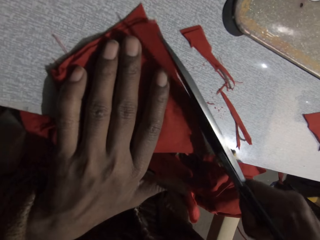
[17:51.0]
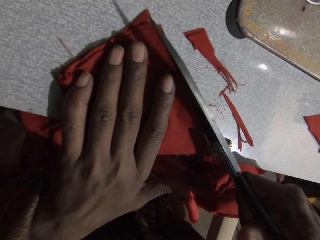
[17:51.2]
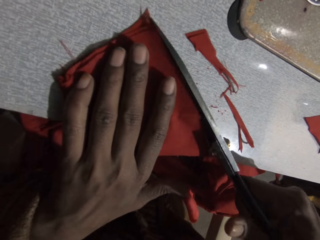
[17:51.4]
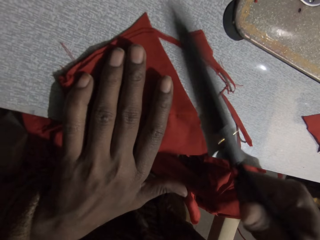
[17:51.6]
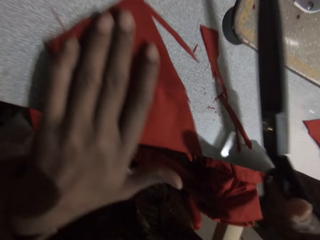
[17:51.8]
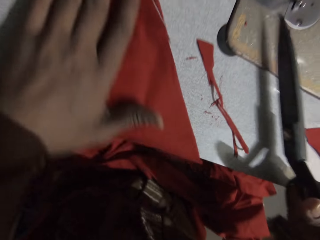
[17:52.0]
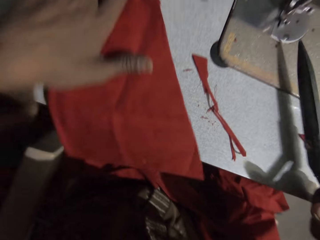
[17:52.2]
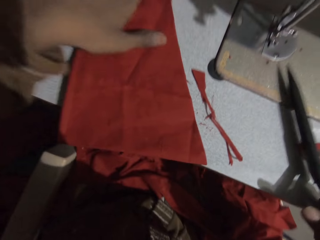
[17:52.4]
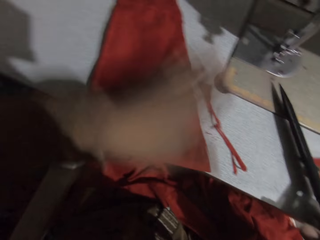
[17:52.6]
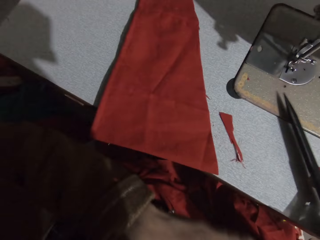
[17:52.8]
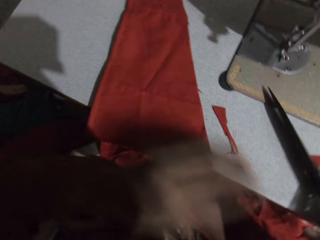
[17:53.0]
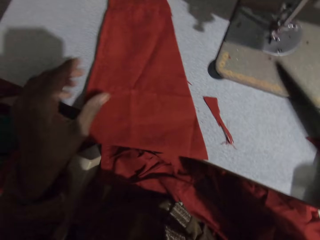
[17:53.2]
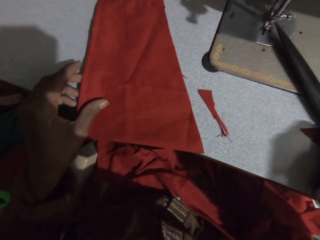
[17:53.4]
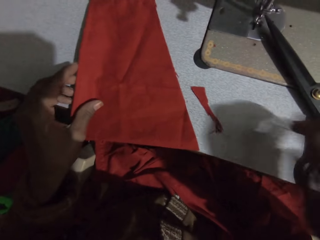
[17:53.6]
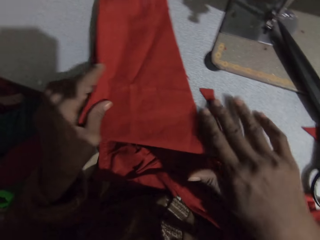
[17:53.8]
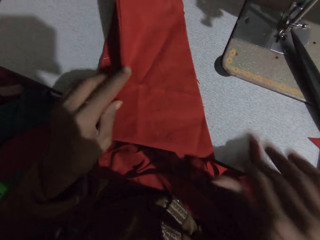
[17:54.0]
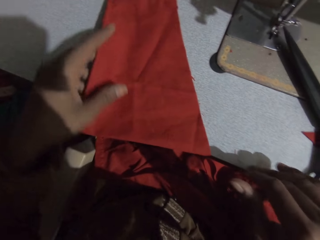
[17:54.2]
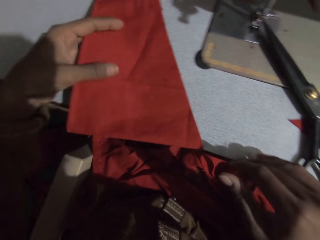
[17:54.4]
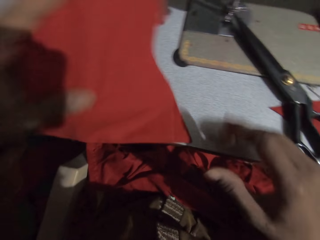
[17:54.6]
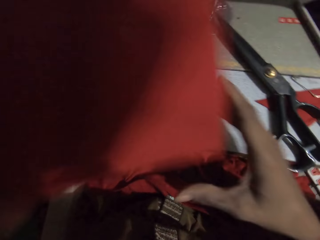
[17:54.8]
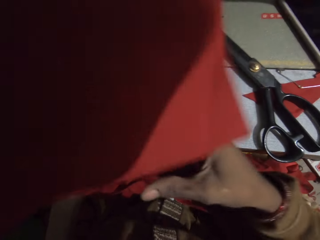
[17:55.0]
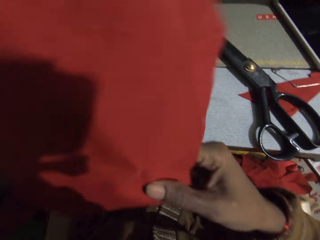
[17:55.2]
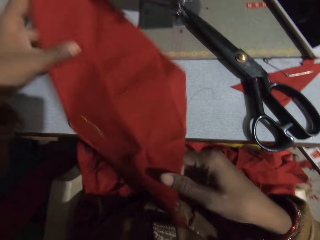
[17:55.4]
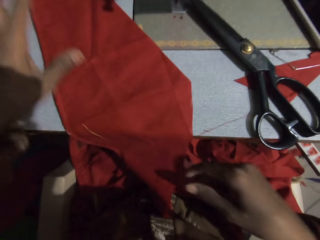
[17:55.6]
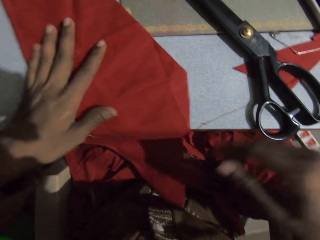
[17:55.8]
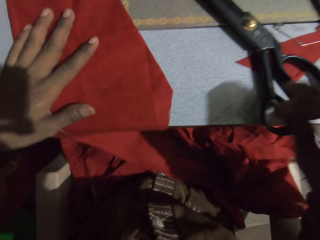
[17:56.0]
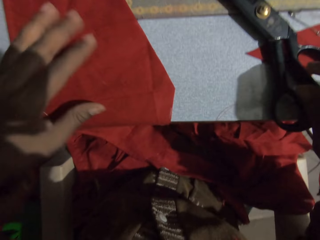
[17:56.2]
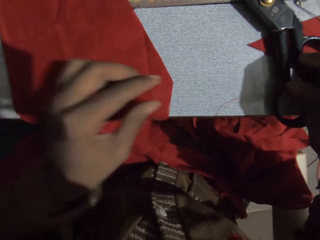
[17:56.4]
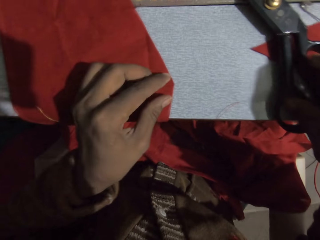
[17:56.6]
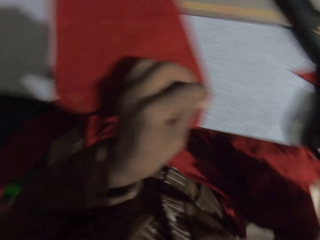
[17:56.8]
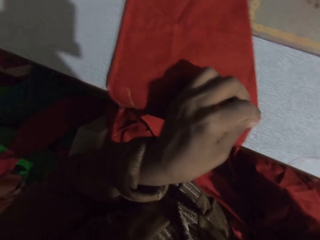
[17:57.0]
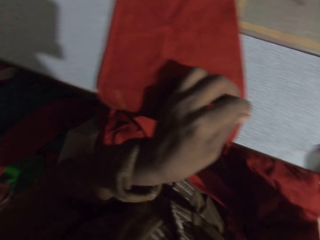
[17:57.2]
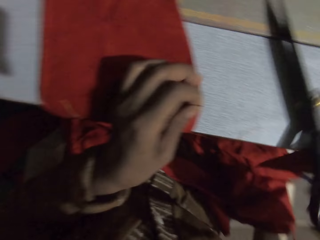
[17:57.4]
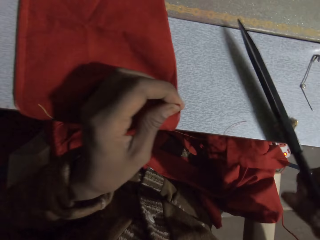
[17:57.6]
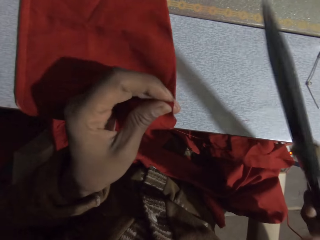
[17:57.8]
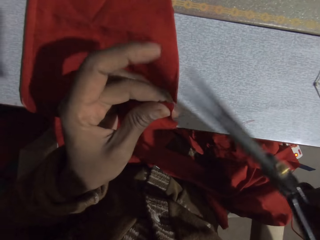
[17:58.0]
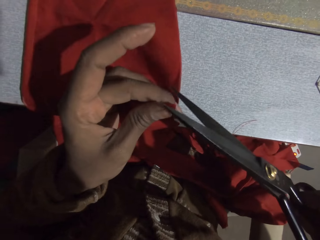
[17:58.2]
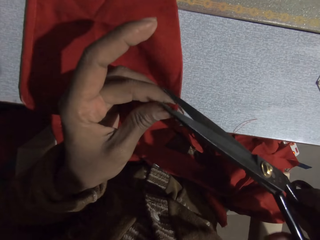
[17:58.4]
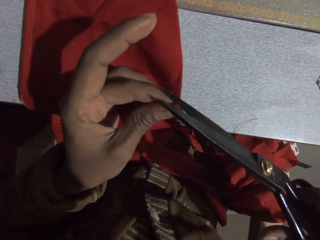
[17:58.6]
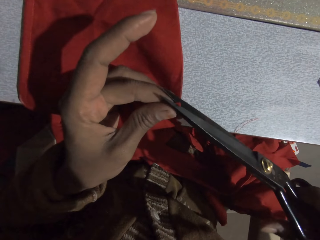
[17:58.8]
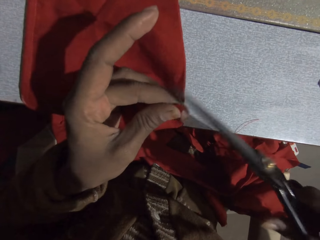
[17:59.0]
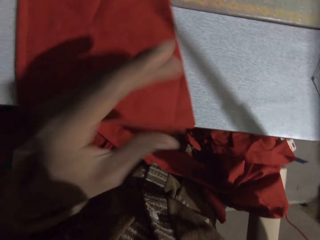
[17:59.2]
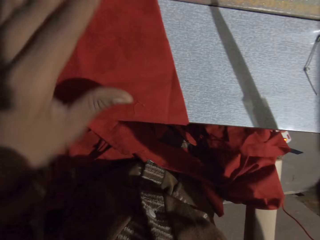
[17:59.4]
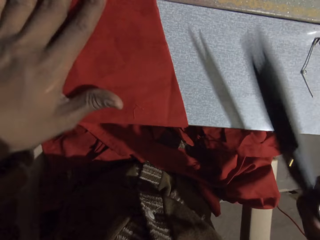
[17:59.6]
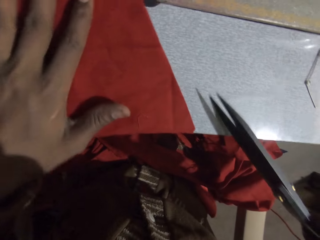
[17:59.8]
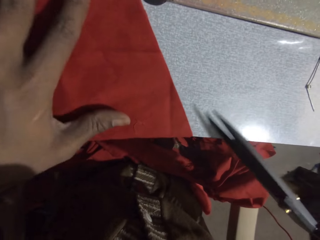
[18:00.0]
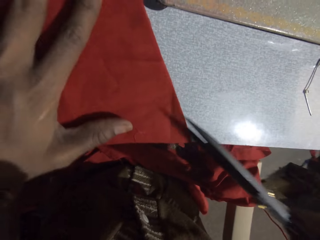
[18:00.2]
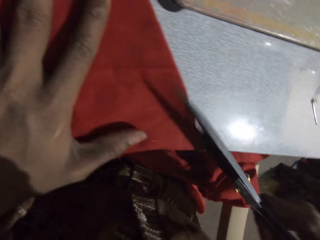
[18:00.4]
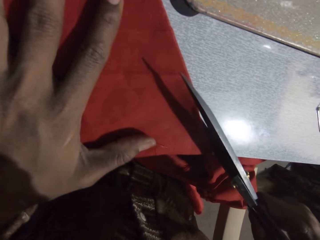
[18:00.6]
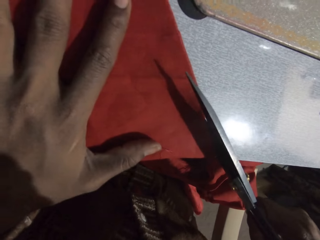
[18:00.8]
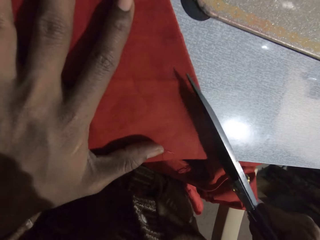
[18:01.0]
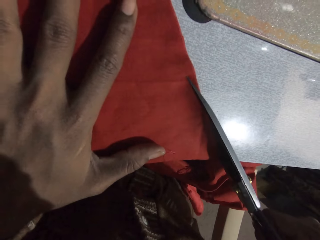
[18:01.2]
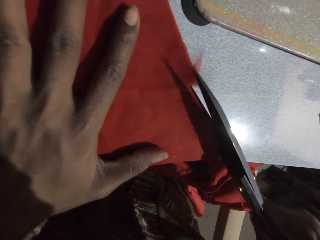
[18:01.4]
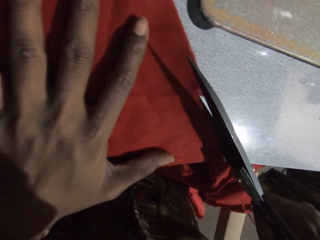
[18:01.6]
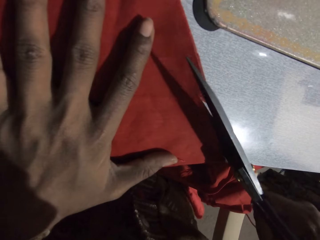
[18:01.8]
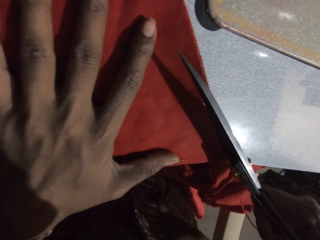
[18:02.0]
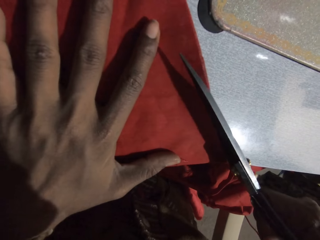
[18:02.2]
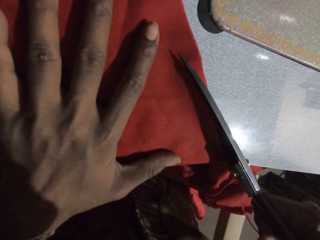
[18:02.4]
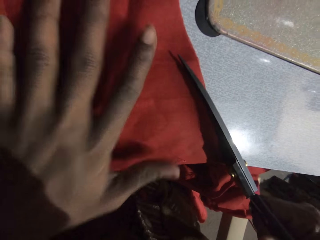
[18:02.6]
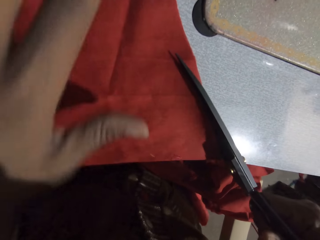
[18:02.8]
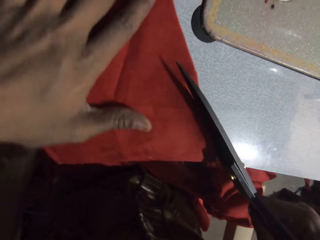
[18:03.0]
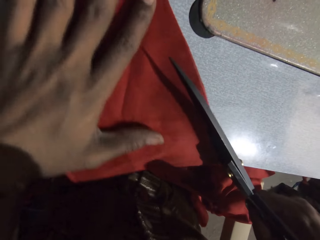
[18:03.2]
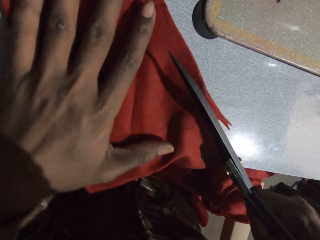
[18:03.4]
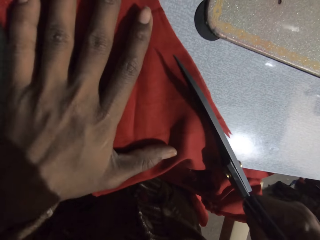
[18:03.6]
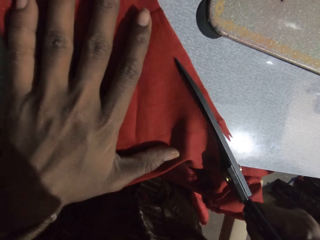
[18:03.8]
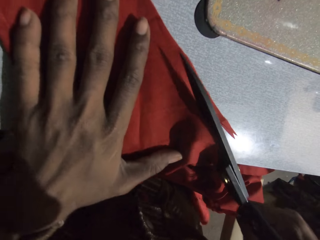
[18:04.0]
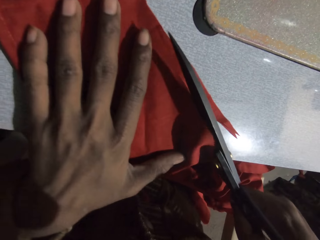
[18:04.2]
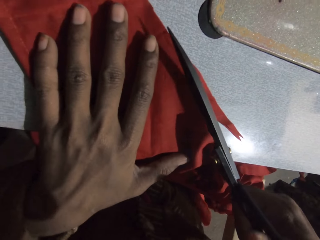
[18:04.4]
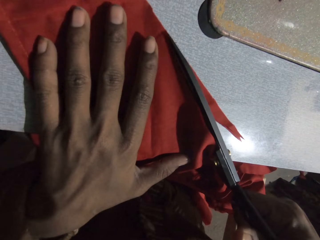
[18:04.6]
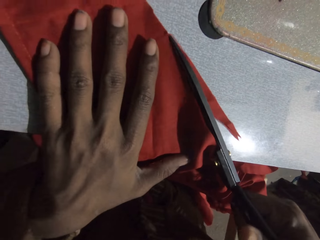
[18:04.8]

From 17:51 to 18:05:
The camera wearer puts the scissors down. They remove a piece of cloth. They pick up the cloth and place the cloth on the table. They pick up the scissors. They cut the piece of cloth. They cut the piece of cloth again.

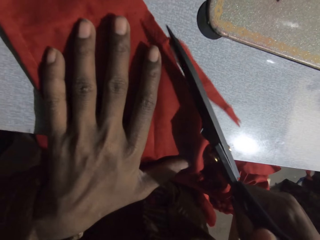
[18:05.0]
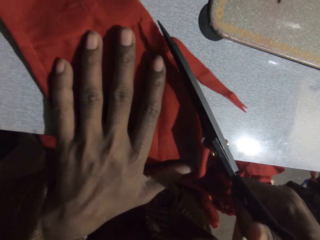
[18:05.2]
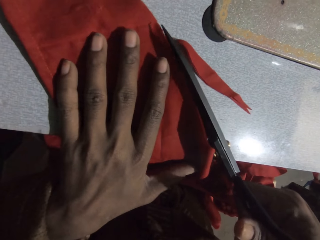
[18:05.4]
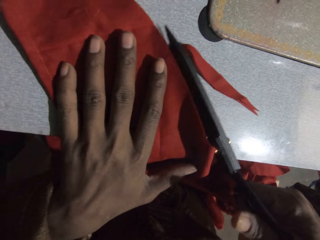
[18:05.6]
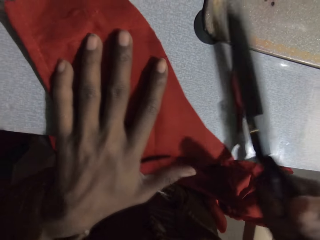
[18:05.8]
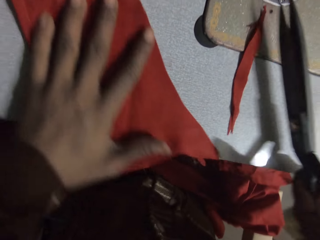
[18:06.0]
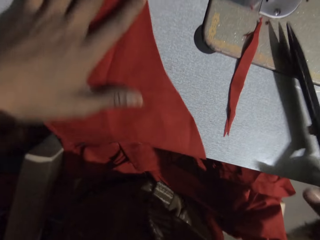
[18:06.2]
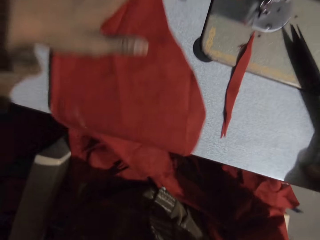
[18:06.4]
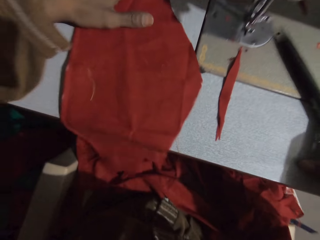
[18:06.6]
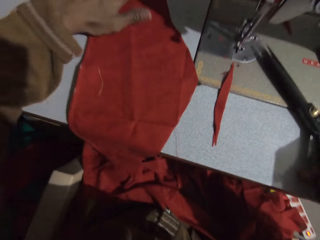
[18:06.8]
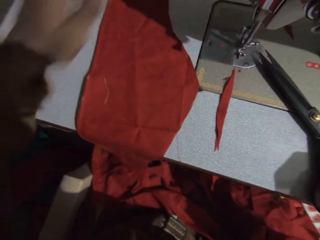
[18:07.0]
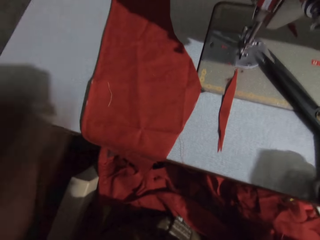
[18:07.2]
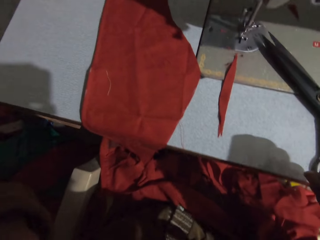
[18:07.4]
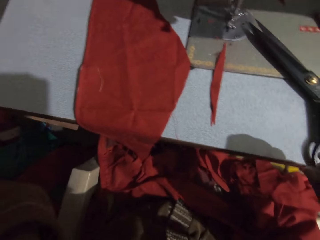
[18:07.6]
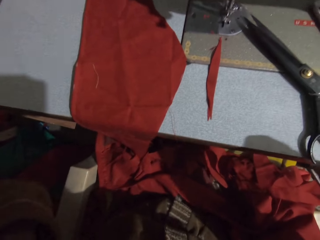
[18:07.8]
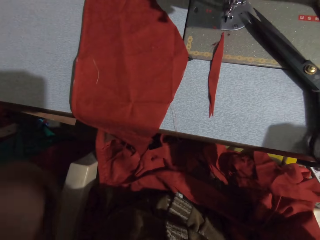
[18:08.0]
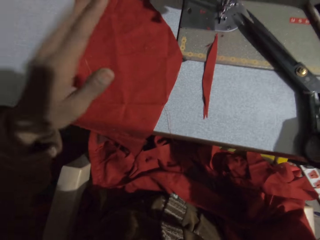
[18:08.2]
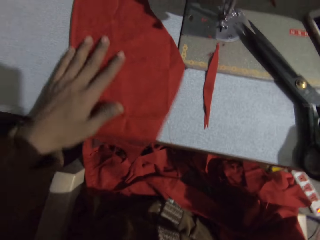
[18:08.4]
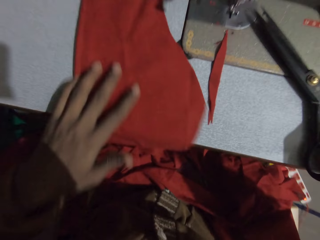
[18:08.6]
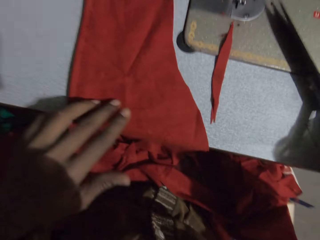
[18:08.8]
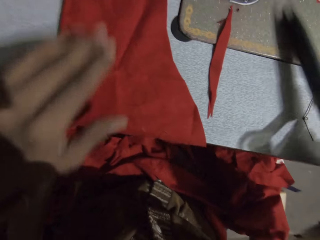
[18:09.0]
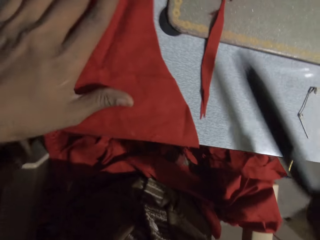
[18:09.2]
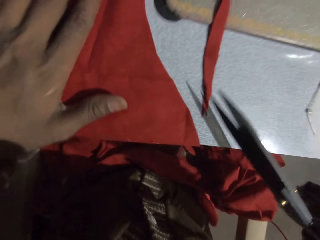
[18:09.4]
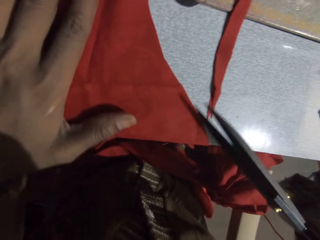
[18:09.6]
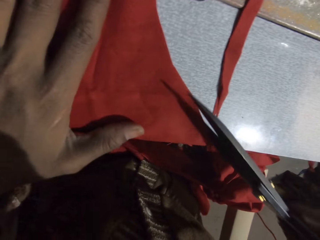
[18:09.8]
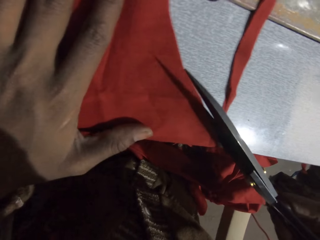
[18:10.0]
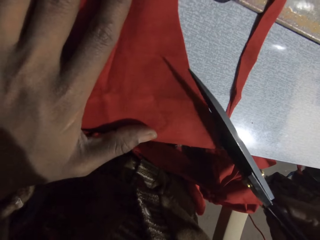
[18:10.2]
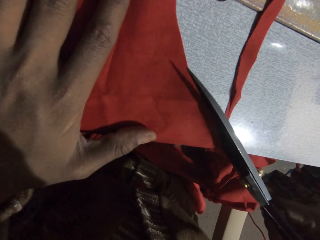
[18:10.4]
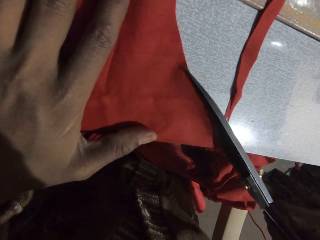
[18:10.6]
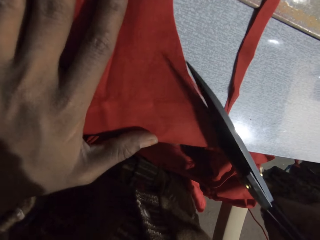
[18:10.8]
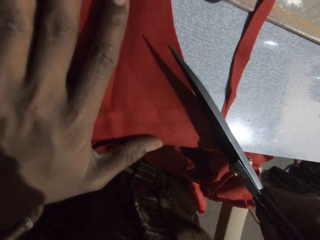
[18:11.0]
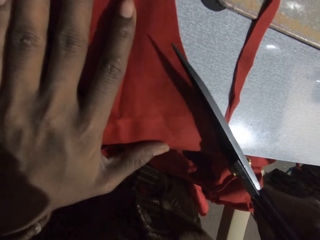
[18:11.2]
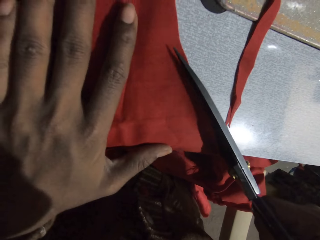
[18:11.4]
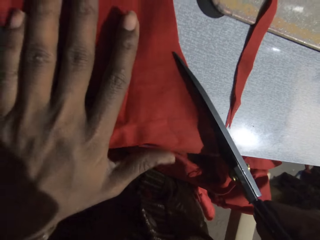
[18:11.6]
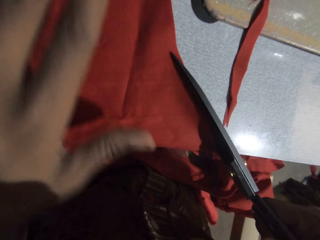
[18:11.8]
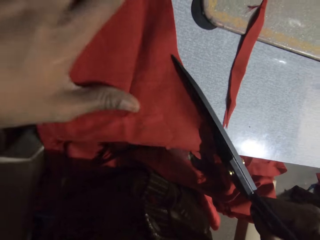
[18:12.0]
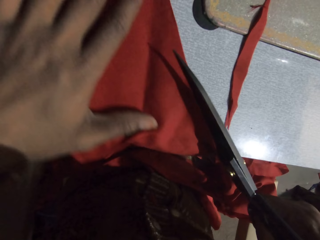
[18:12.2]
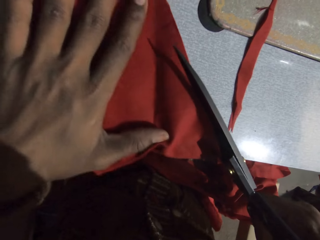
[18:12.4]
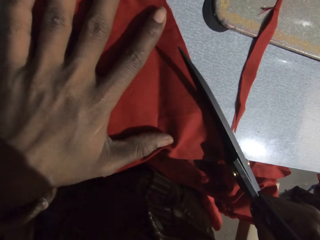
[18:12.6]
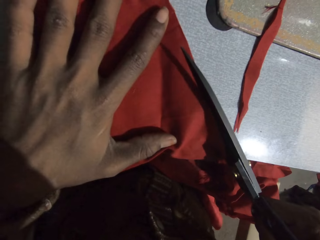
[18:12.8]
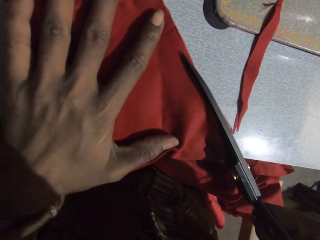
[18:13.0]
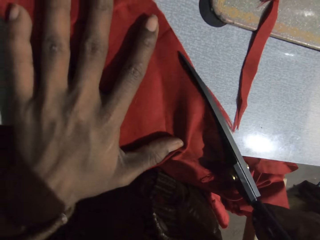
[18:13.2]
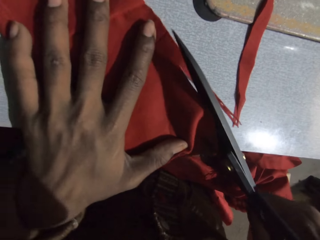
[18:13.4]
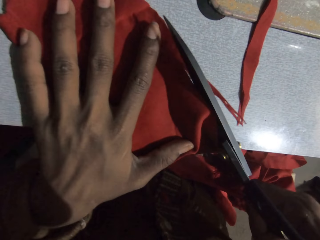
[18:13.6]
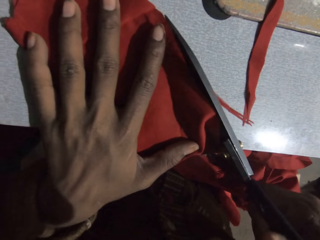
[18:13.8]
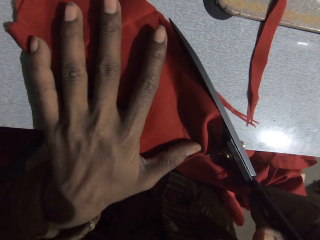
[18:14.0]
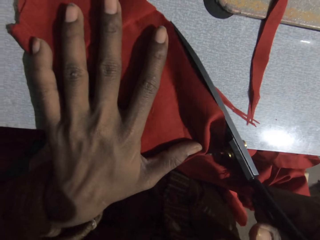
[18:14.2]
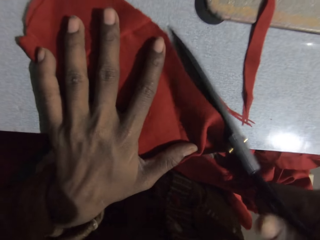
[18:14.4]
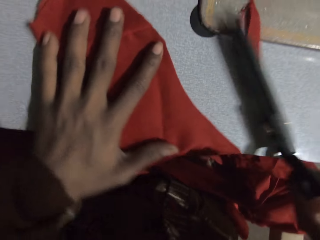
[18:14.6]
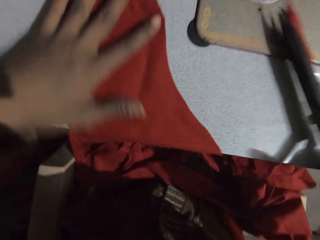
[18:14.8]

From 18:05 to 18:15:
The camera wearer puts the scissors down. They touch their face. They move the cloth. They pick up the piece of cloth. They pick up the scissors. They cut the piece of cloth.
